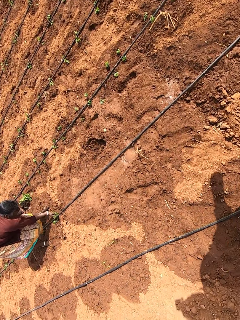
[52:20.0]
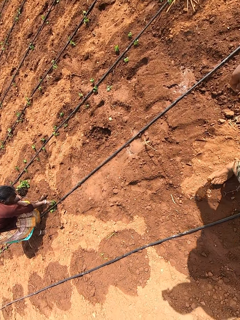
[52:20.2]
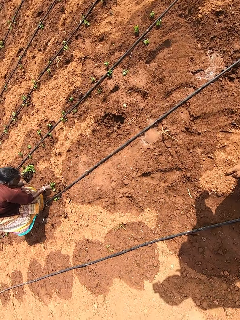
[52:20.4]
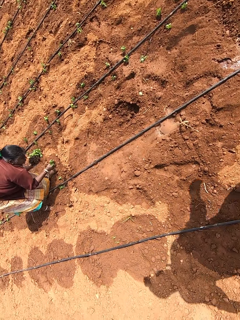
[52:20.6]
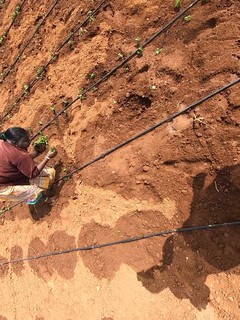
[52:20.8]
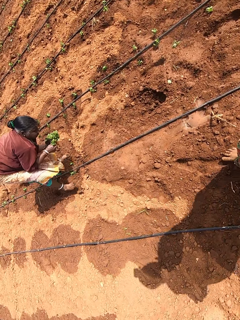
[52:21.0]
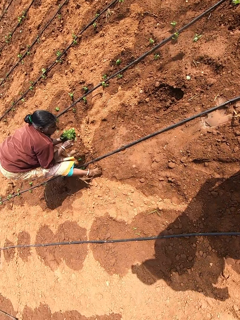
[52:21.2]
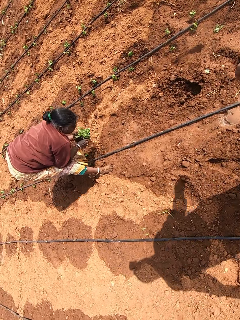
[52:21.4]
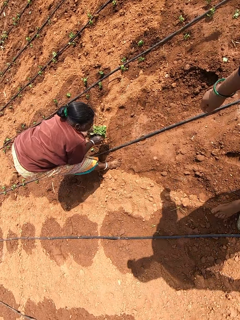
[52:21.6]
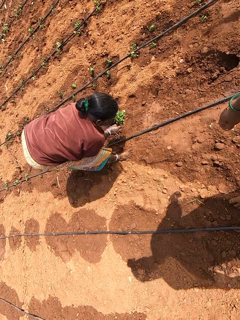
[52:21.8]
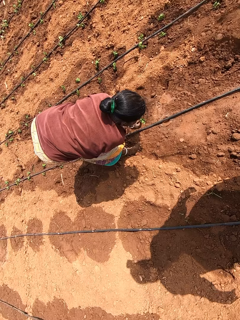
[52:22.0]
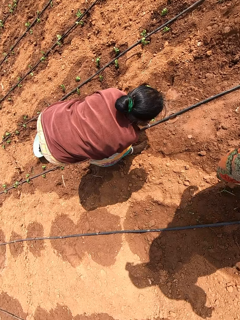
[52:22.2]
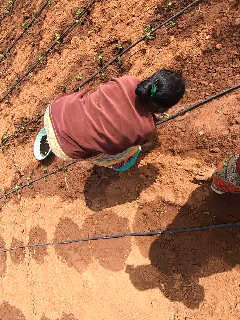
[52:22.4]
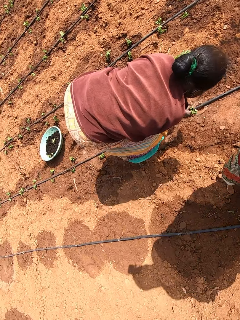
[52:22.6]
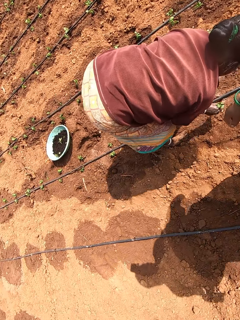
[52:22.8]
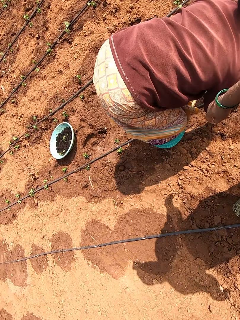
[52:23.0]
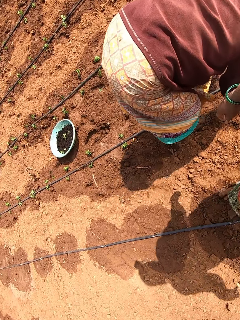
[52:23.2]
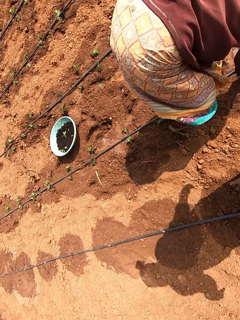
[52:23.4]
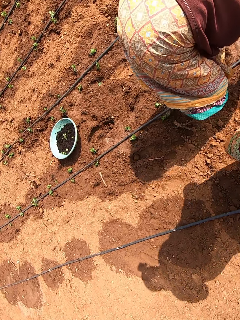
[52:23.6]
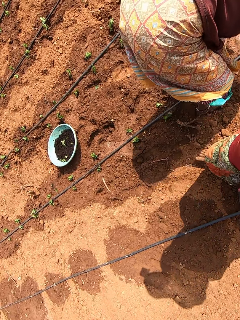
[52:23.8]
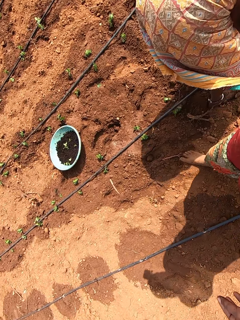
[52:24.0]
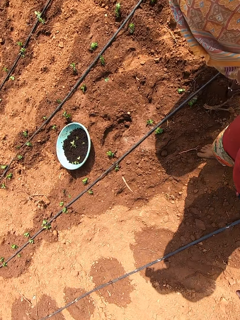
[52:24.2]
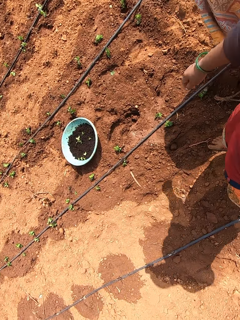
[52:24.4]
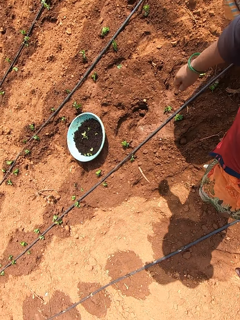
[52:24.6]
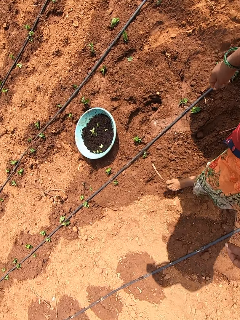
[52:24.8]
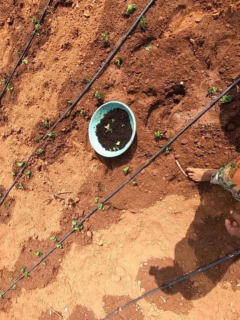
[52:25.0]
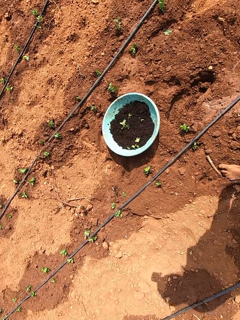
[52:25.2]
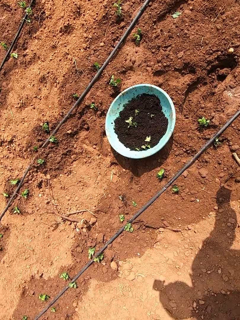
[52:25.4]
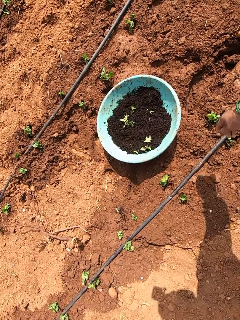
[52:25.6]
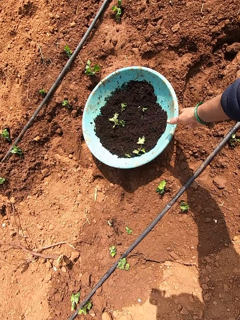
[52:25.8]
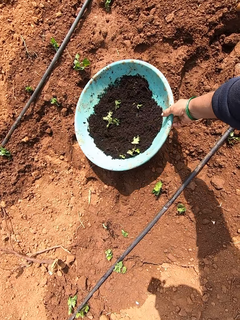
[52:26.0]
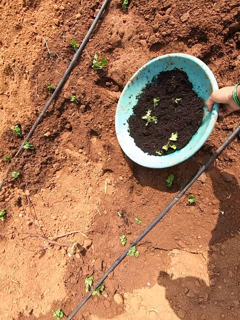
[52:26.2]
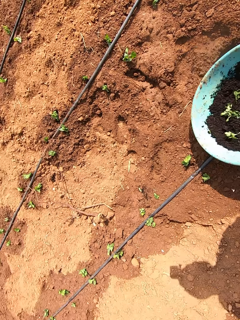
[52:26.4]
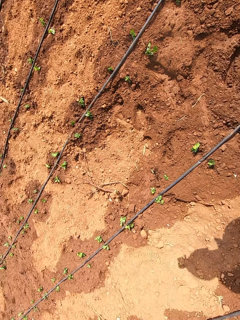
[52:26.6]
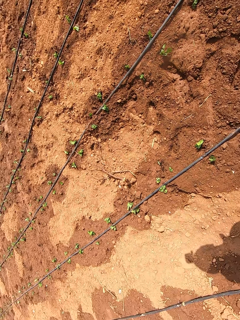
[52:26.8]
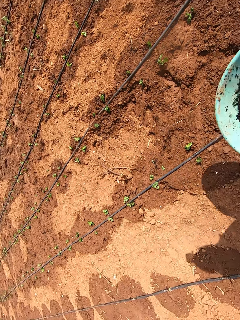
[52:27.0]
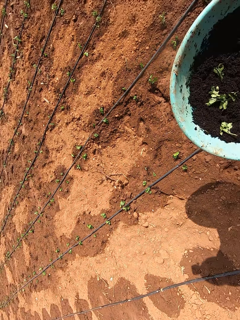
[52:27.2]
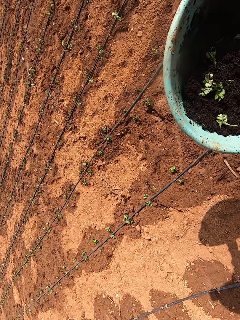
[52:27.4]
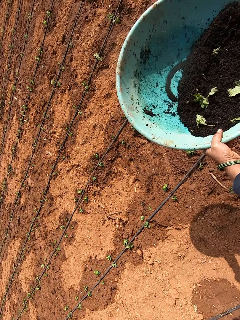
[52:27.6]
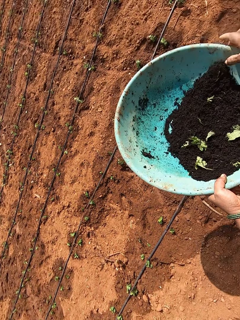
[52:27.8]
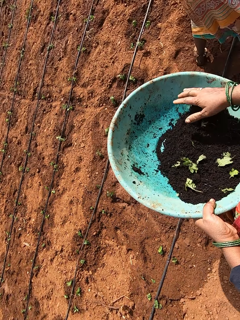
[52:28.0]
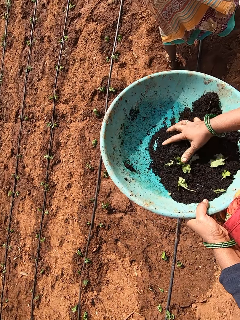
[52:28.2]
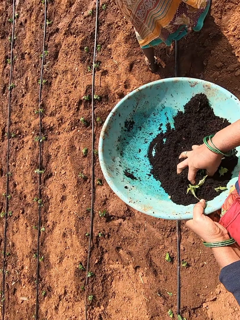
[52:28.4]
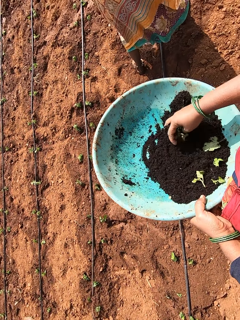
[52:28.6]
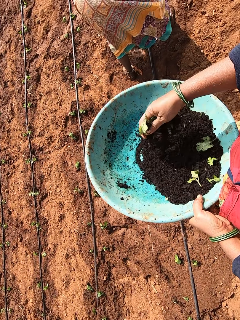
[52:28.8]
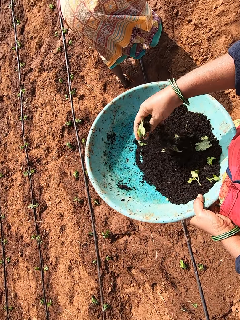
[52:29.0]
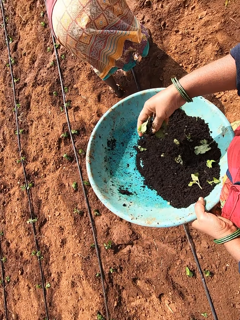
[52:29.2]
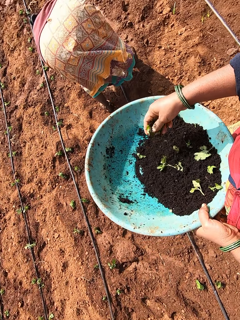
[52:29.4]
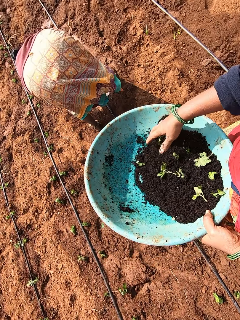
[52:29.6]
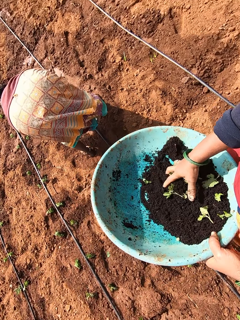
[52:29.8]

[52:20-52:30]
The camera wearer walks around in the farm. She picks a bowl from the ground with her right hand. She turns sand in the bowl with her right hand.

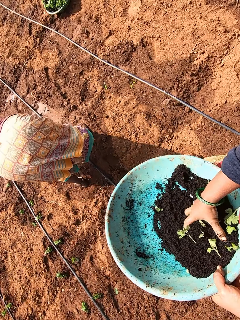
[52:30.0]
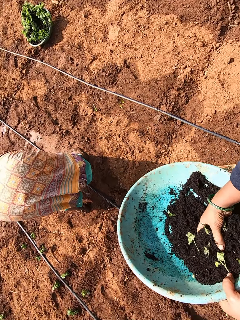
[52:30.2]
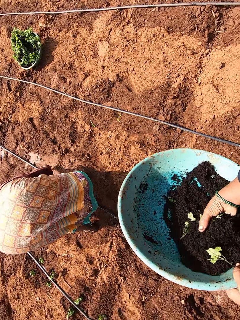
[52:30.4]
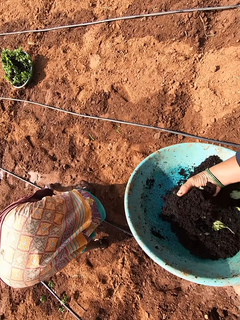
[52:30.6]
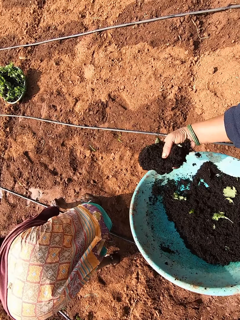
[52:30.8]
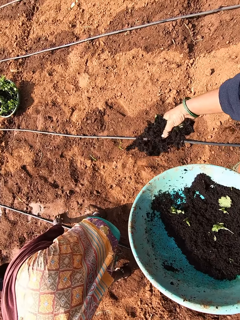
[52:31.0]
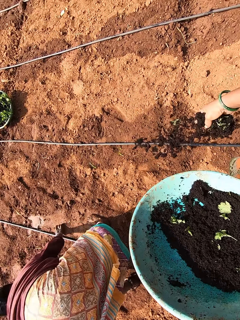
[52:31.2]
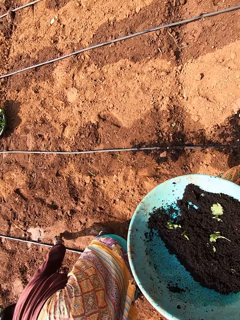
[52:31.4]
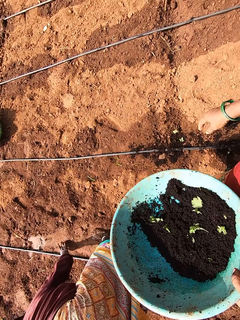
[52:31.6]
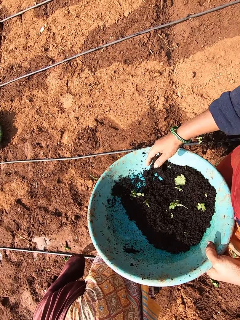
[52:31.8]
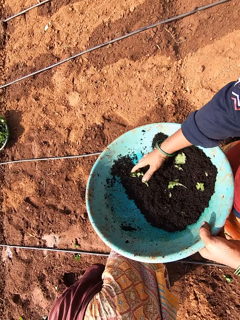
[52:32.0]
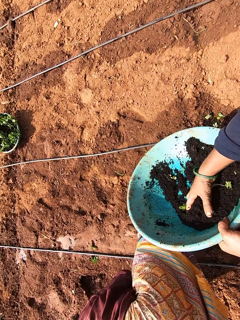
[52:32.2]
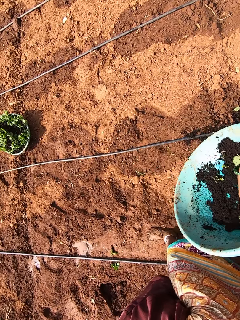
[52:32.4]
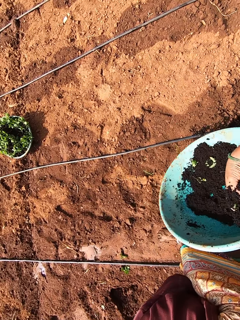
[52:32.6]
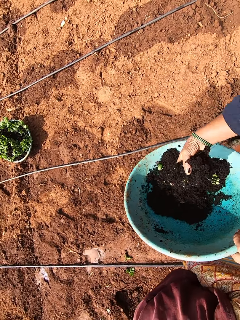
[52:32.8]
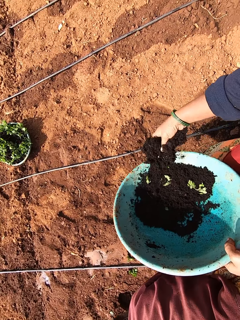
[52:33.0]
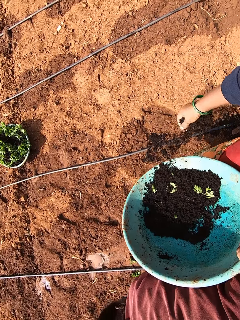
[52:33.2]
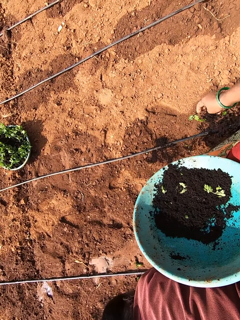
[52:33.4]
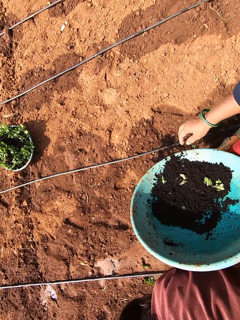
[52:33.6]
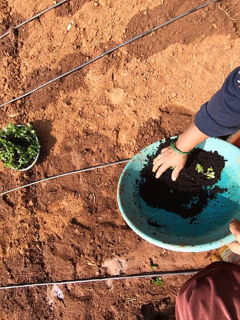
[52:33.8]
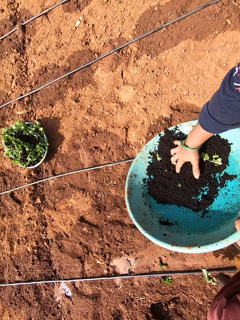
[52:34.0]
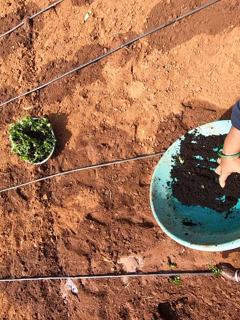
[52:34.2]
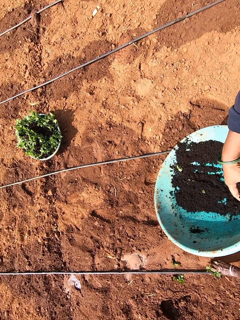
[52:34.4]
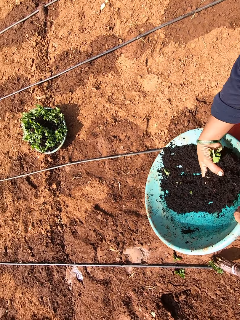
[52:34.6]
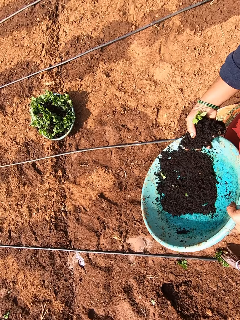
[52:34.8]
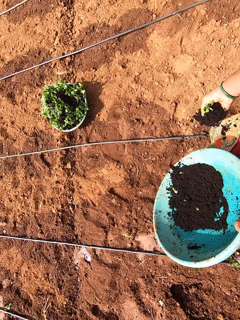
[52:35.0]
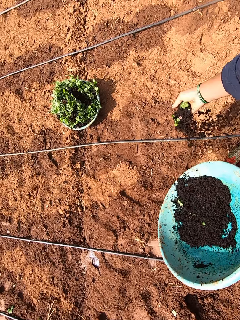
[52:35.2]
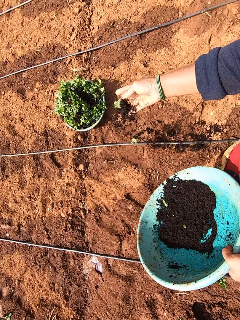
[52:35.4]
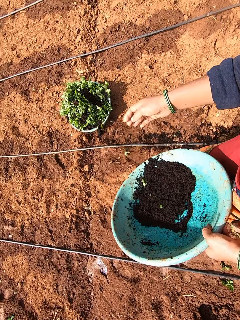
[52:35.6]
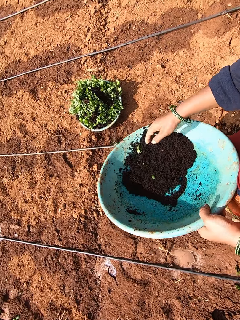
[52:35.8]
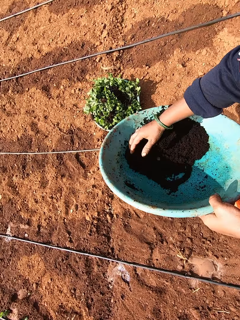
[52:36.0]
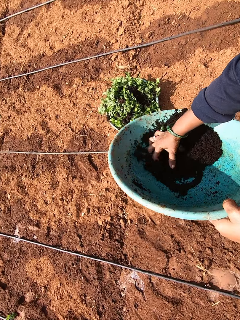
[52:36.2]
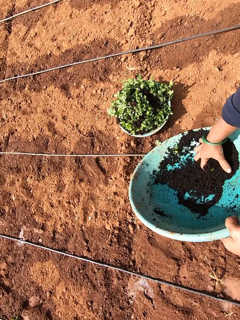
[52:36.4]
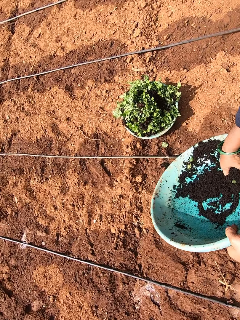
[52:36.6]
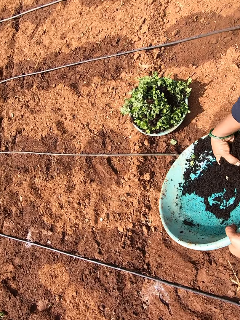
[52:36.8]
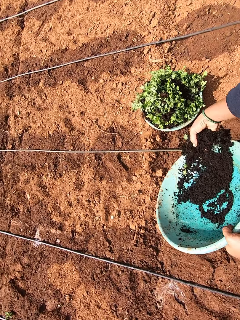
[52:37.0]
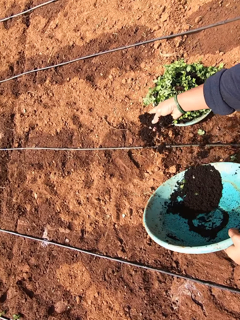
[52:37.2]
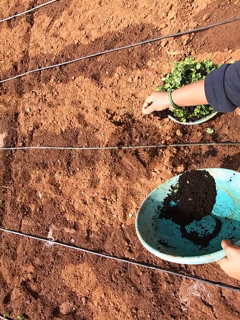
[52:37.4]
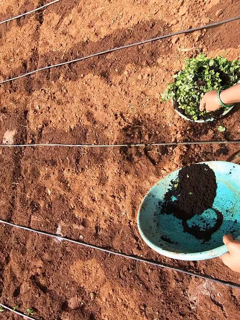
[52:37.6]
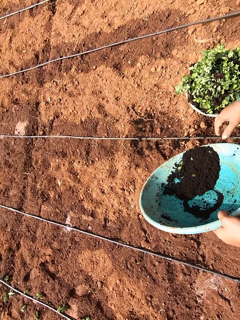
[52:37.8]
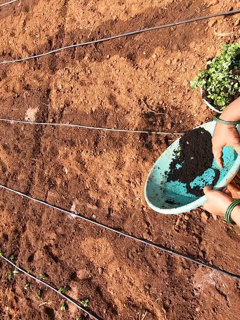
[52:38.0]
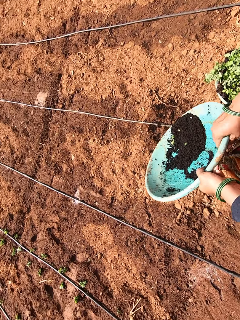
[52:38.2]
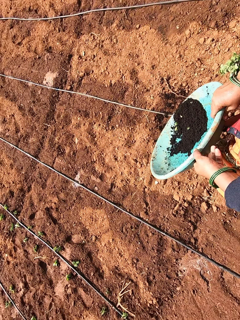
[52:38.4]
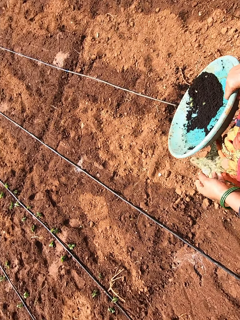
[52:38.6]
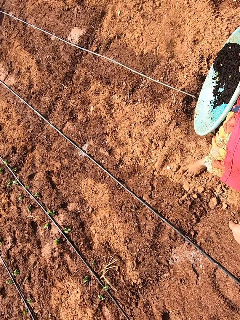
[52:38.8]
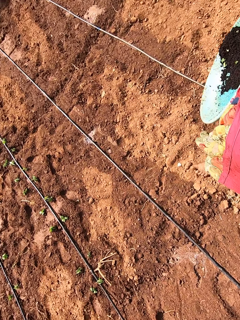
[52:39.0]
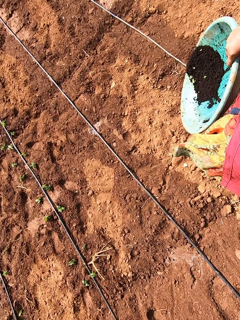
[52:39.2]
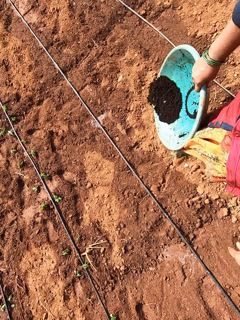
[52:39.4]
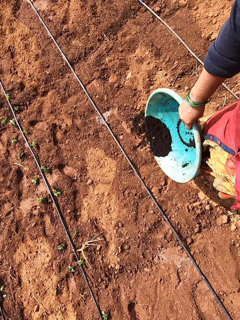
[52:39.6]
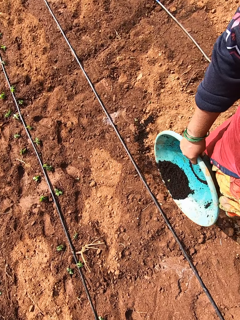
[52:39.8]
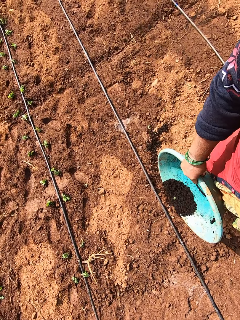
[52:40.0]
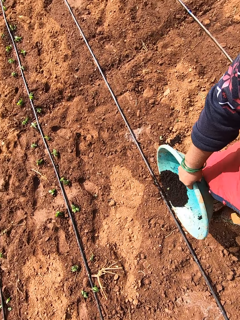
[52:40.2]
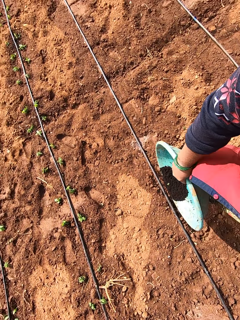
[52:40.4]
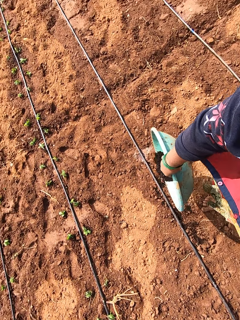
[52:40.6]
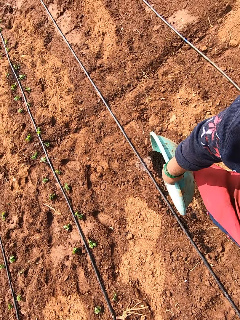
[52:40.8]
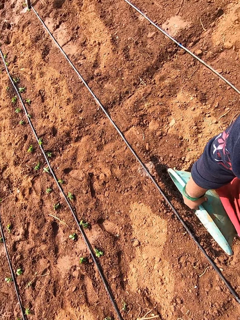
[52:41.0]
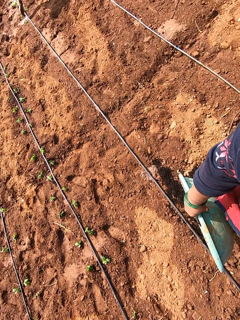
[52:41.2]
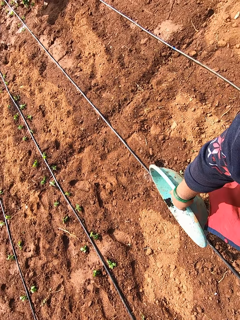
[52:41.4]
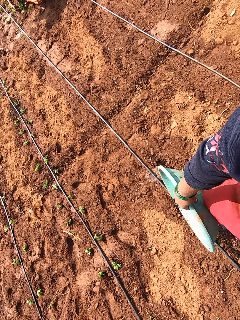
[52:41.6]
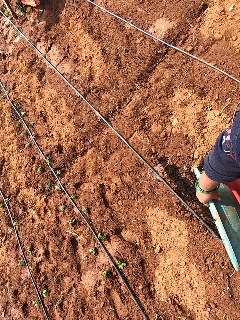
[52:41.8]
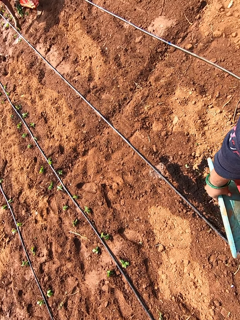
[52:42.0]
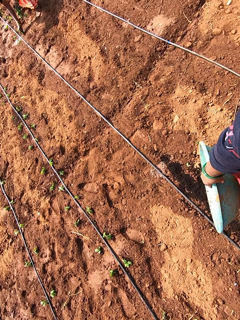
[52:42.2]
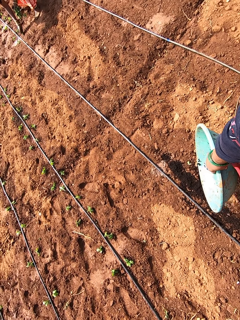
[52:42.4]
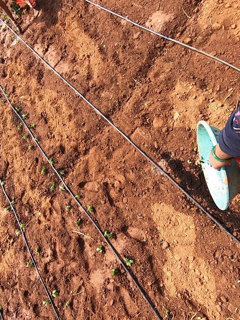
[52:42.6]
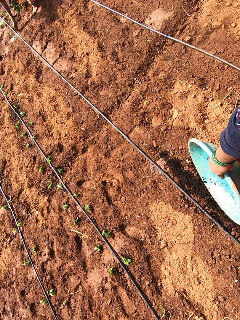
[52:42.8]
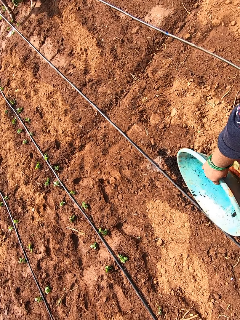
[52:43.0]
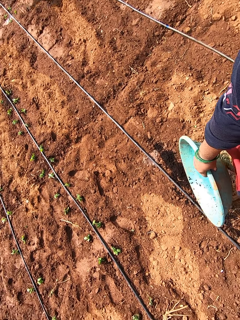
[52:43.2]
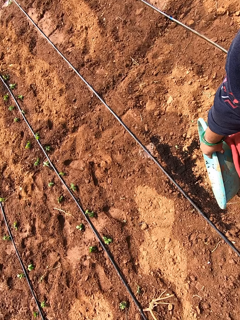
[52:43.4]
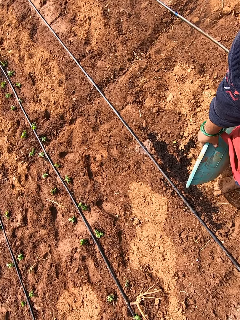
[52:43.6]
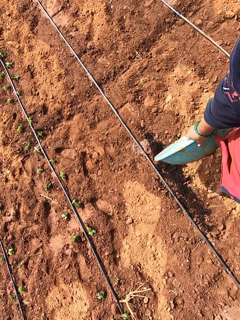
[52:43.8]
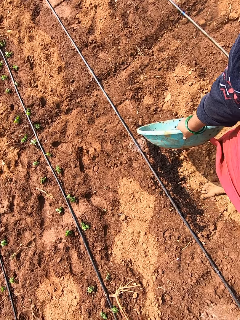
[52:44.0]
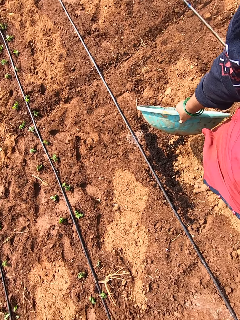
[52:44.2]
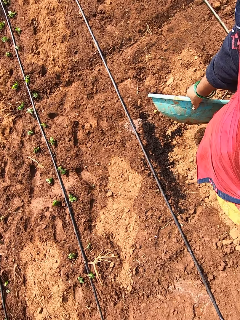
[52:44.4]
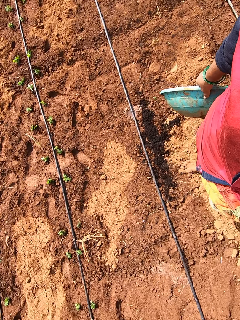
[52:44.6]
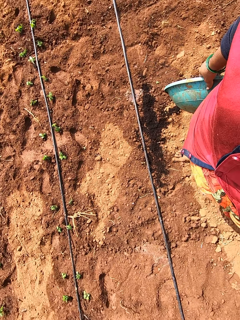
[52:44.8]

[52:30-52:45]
The camera wearer scoops soil in the basin or bowl. She pours sand from the bowl on the ground with her right hand. She scoops soil in the basin. She pours soil on the ground. She scoops soil in the basin. She pours soil on the ground. She scoops soil in the basin. She pours soil on the ground. She transfers the bowl from her left hand to her right hand. She pours sand in the bowl in her right hand on the ground. She converses with a woman.
